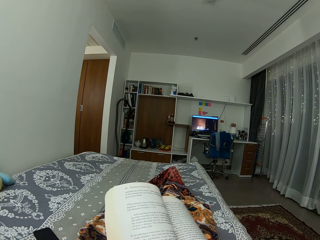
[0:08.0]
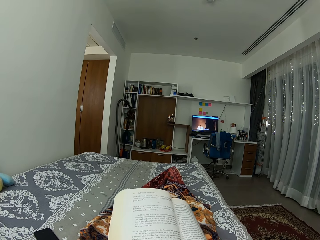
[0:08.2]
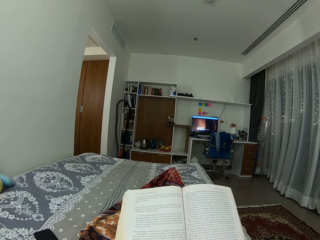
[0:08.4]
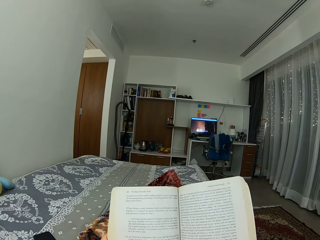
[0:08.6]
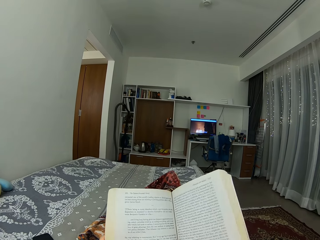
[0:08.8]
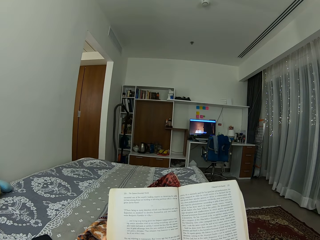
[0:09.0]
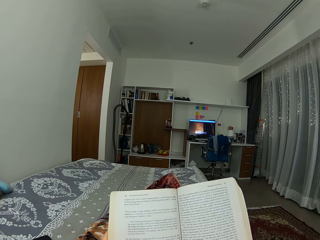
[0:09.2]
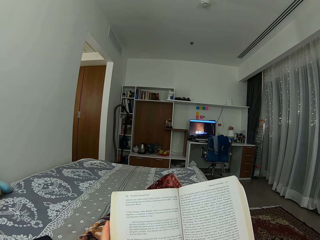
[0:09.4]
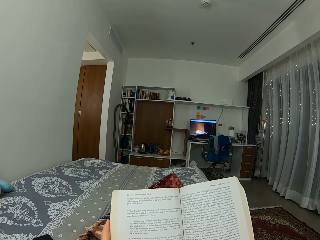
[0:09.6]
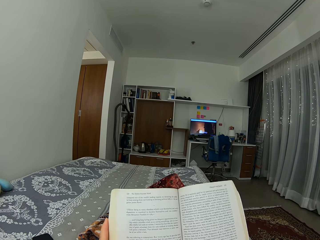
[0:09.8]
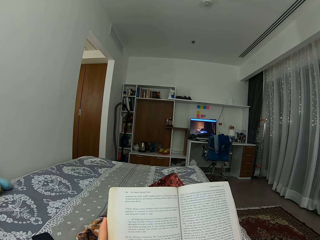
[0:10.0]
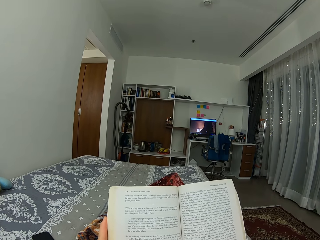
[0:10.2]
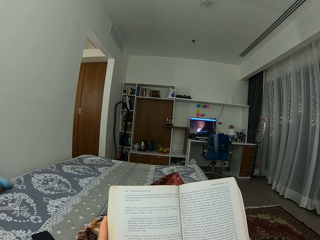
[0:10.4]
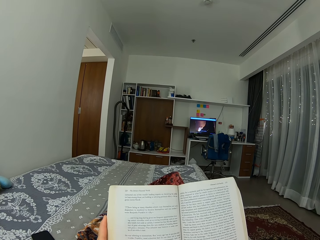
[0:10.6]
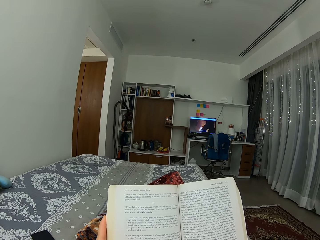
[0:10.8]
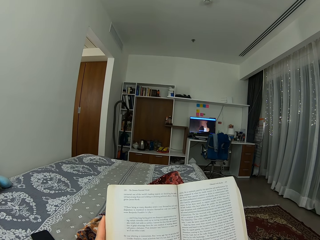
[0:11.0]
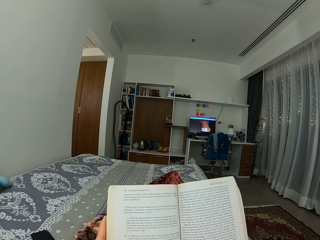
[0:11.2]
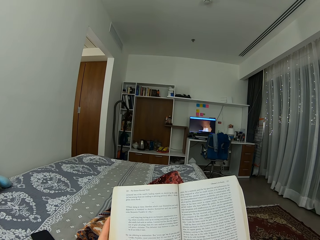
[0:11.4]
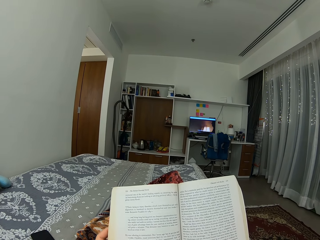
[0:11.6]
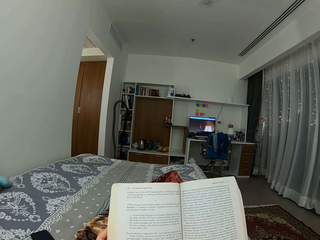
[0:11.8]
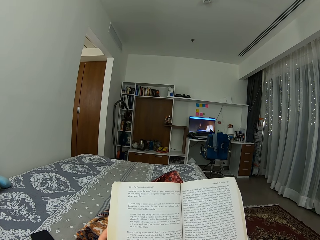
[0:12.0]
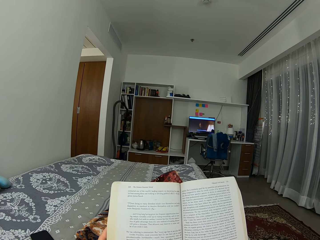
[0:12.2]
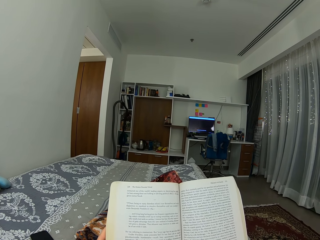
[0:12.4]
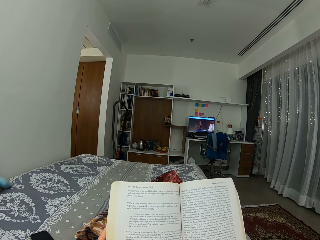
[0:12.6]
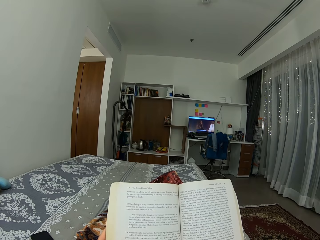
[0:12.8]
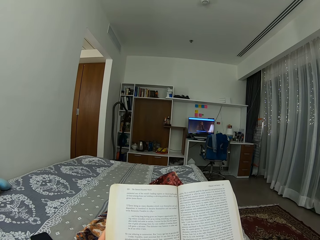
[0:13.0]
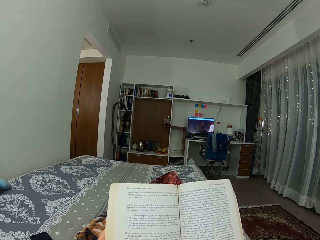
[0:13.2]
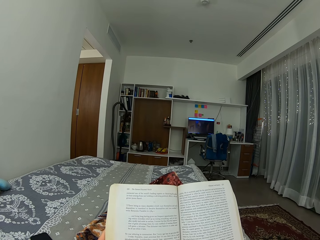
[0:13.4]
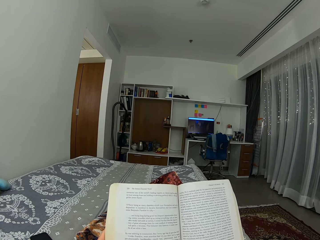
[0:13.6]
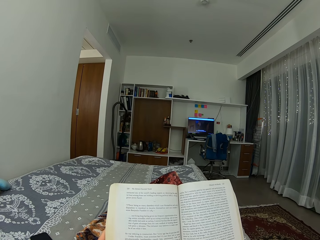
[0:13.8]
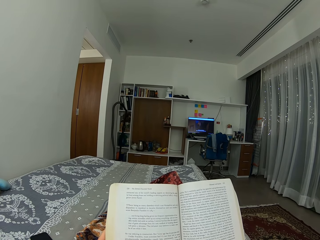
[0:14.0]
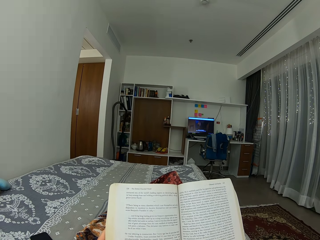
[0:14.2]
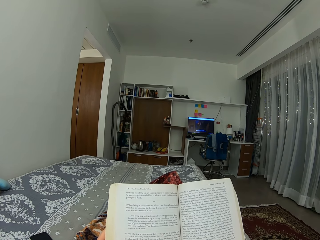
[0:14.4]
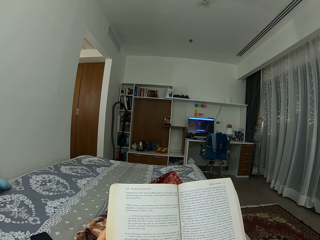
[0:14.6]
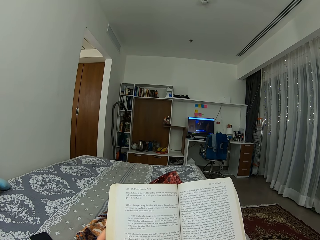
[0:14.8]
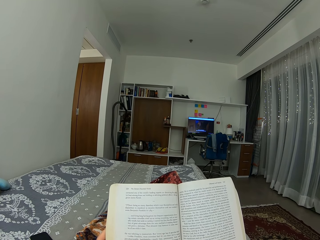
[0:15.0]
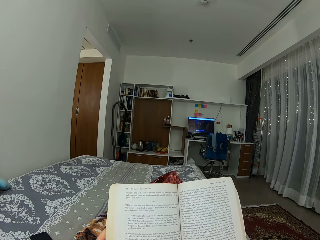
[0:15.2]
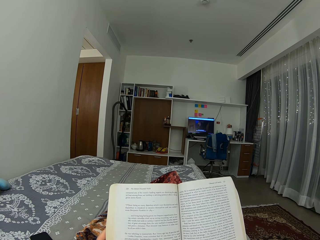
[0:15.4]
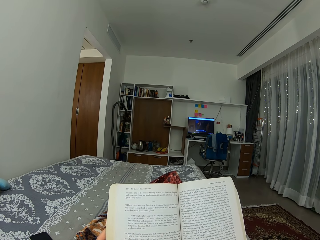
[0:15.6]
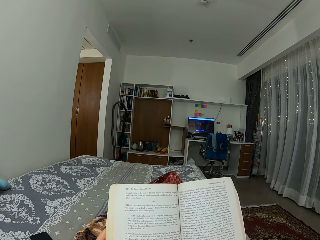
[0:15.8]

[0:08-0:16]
The camera wearer takes a long look at the novel.

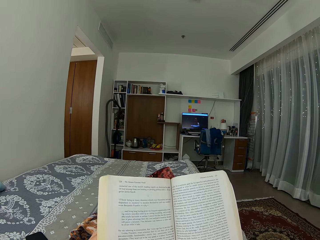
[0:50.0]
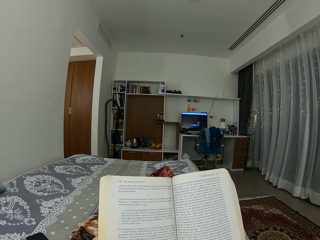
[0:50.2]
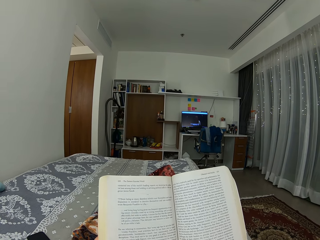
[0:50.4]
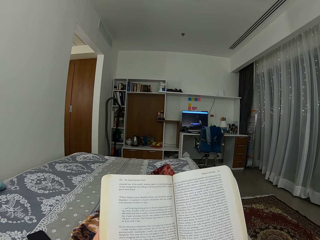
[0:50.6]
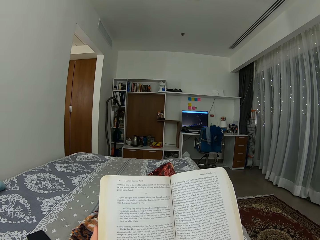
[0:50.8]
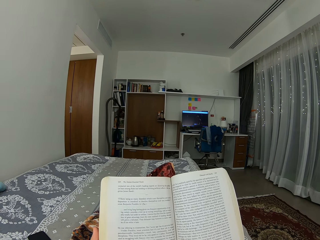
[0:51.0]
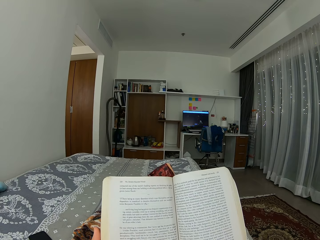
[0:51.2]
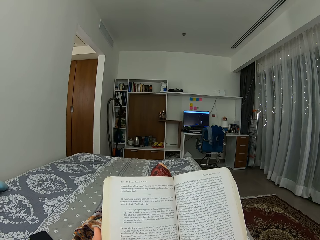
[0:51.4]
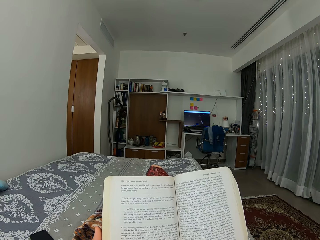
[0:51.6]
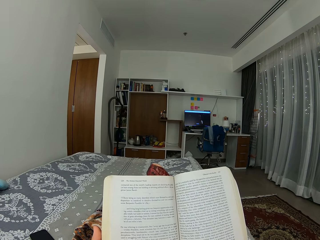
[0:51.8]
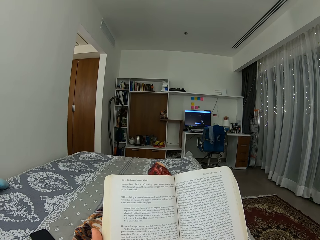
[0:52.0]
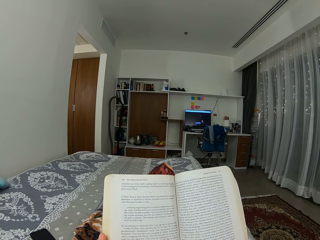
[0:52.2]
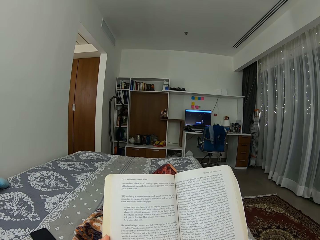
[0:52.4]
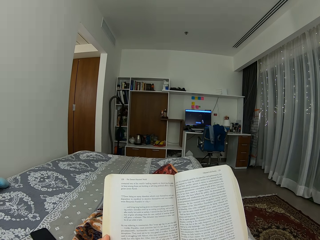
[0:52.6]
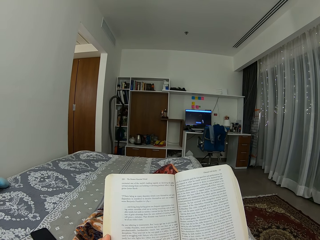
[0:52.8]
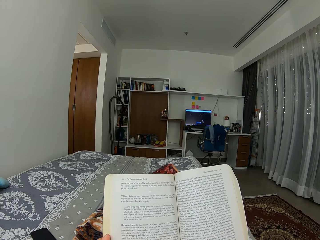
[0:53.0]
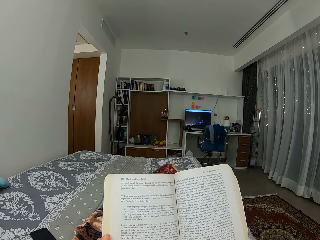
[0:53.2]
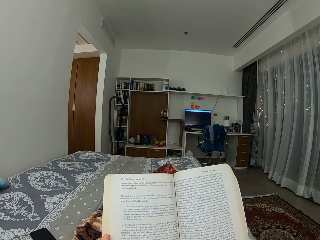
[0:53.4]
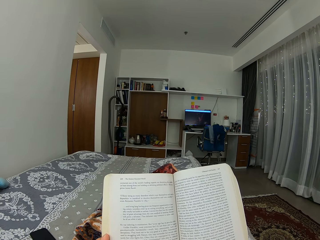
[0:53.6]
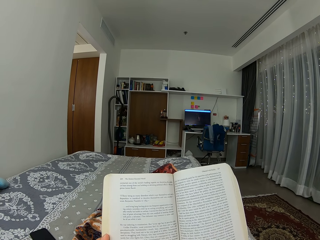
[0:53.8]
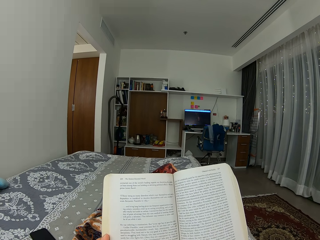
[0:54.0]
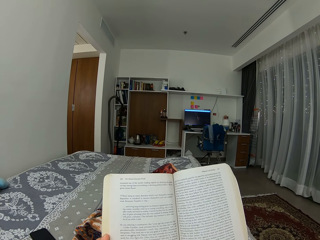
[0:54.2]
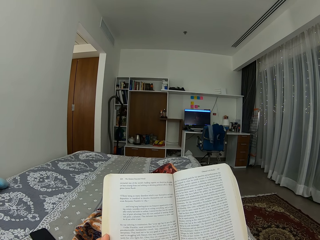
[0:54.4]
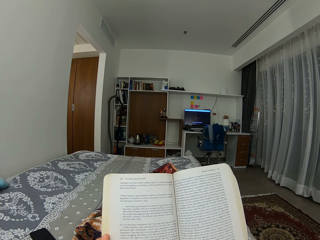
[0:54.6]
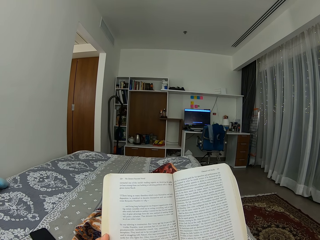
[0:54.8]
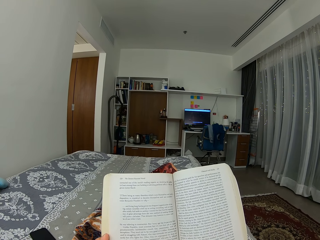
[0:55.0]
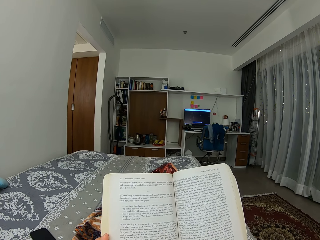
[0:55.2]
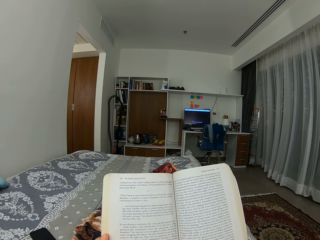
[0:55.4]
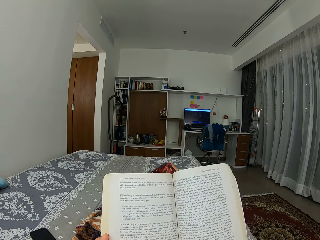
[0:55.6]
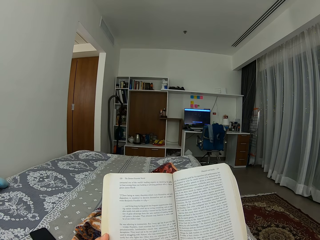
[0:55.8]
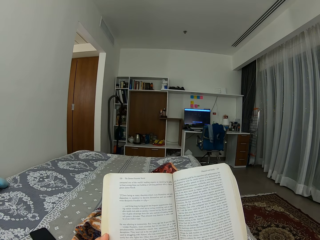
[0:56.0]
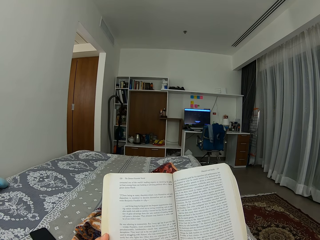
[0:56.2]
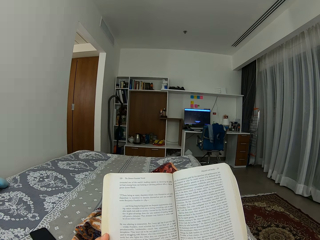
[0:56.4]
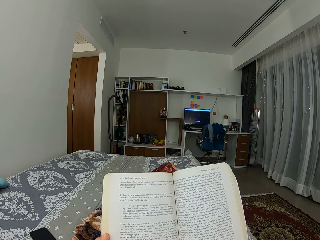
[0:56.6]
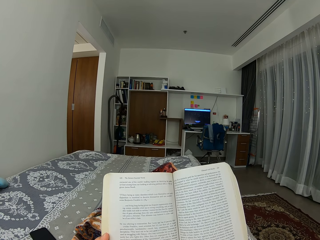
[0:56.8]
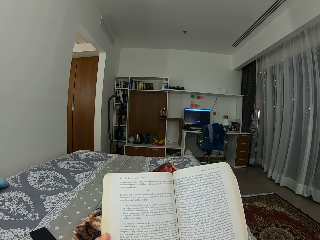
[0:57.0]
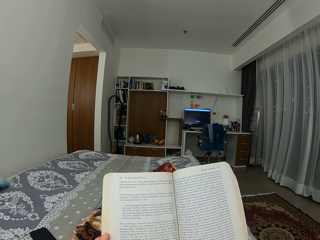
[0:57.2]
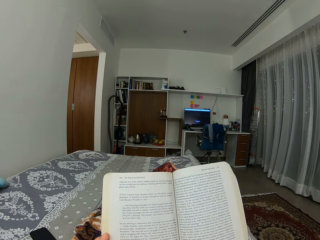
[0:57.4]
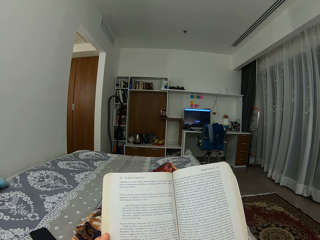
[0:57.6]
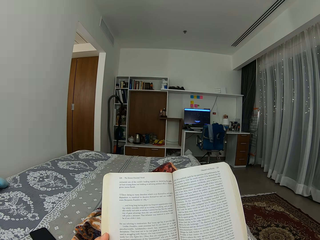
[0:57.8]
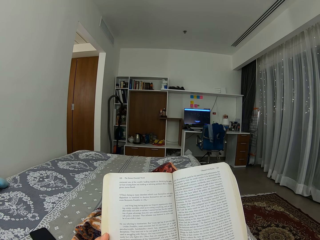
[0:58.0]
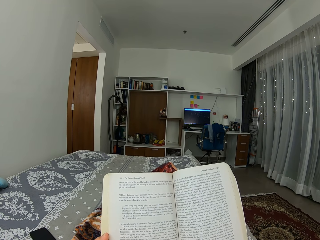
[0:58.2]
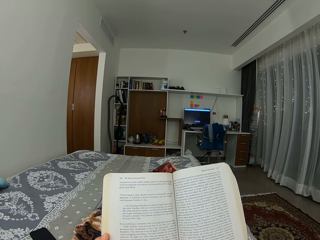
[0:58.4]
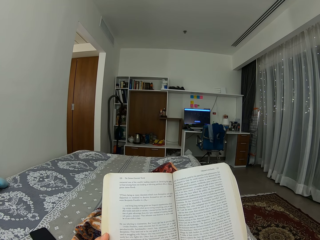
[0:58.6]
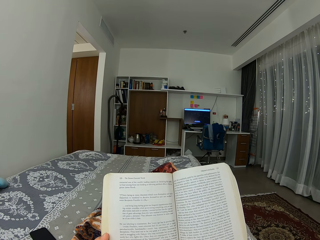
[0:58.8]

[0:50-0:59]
The camera wearer moves the legs. They read the novel.

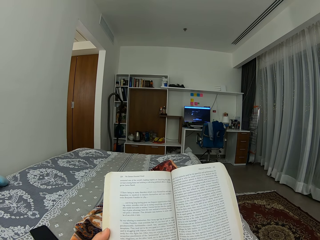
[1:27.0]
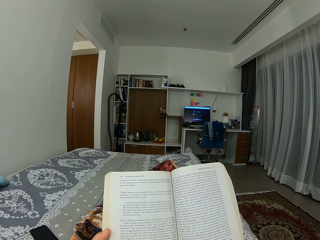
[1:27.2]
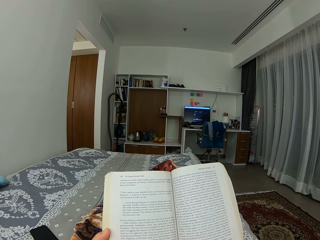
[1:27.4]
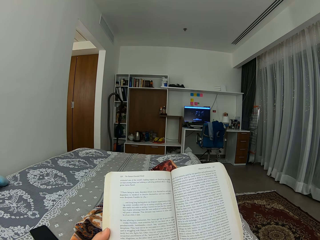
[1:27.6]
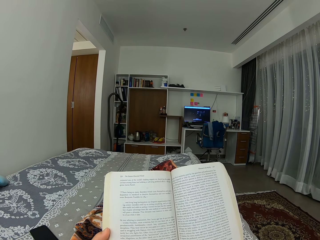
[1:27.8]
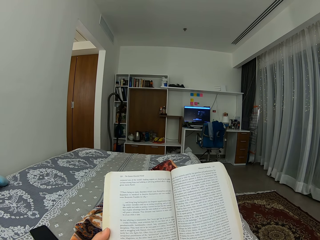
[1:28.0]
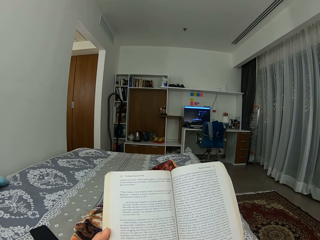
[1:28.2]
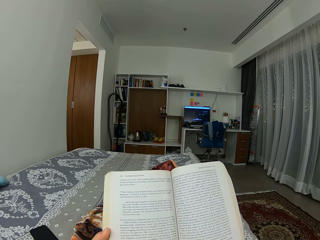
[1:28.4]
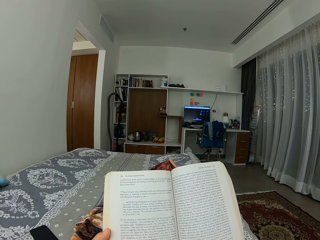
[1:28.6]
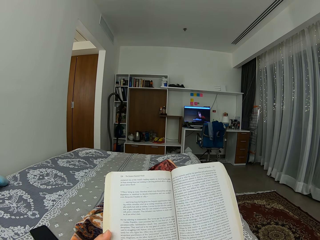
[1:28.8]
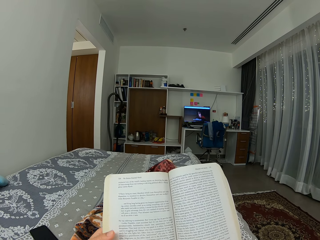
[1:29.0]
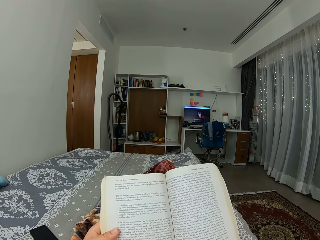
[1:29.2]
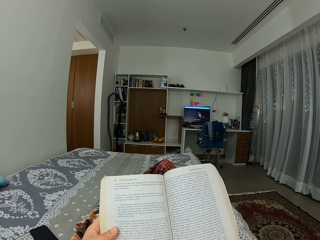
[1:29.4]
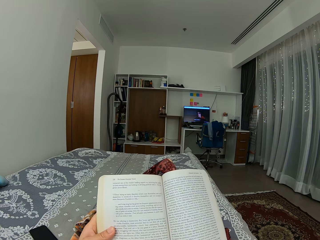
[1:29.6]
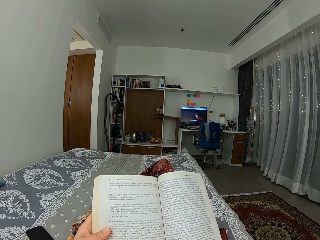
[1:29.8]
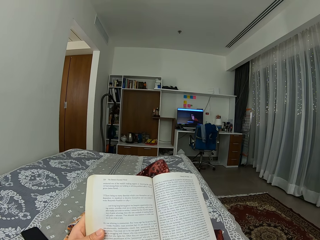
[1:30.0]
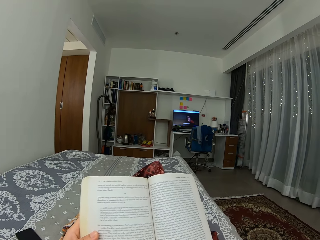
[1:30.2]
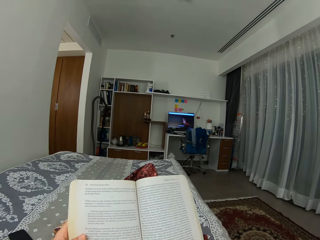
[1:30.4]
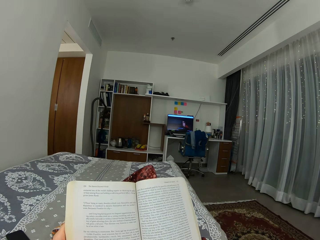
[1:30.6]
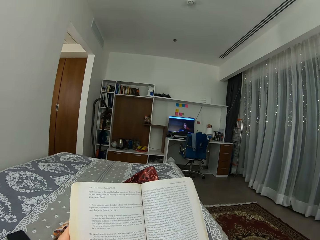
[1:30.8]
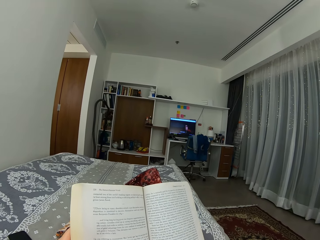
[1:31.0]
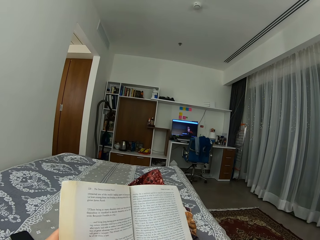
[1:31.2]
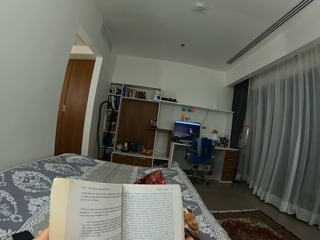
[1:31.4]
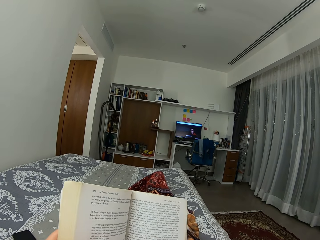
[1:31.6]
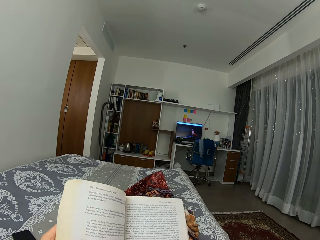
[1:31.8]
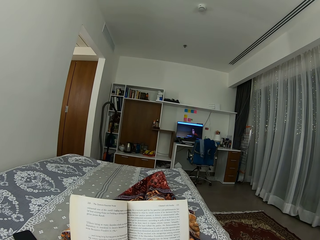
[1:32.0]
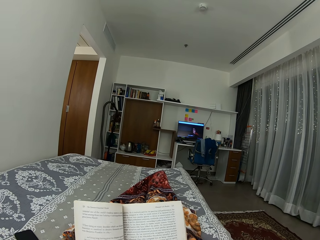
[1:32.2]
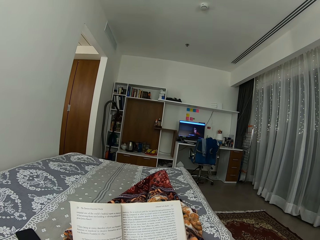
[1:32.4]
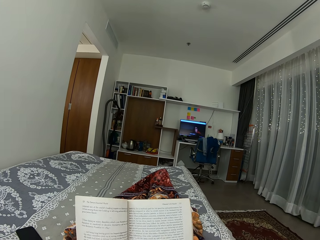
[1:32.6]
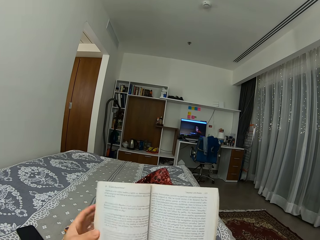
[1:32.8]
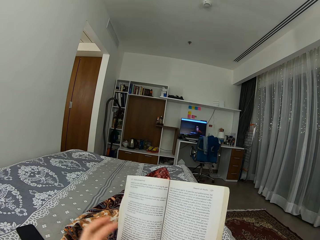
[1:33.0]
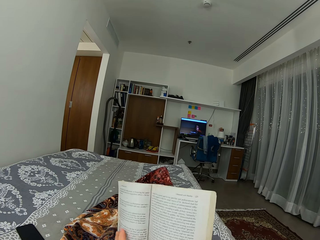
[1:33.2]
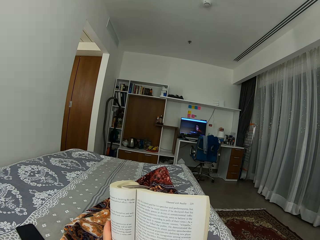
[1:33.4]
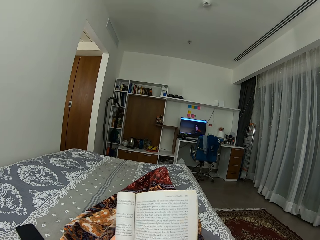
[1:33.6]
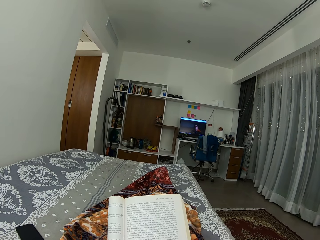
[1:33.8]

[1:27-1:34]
The camera wearer moves the legs. They fold the novel.
